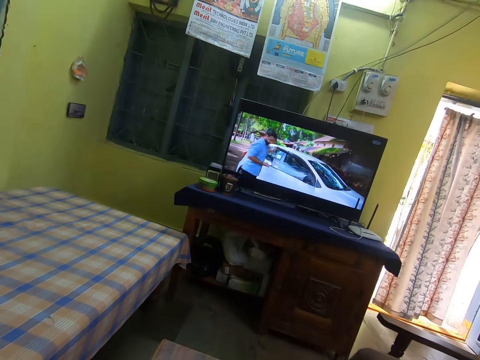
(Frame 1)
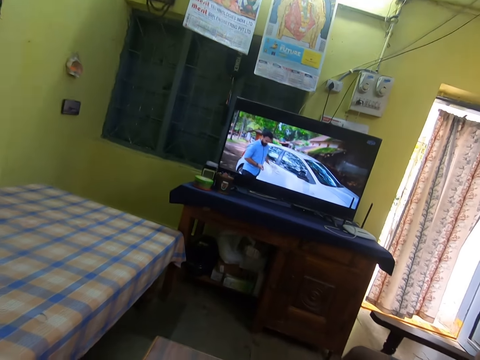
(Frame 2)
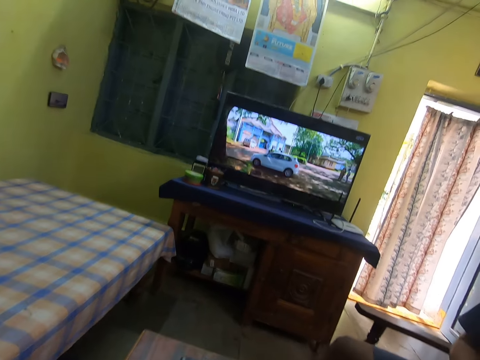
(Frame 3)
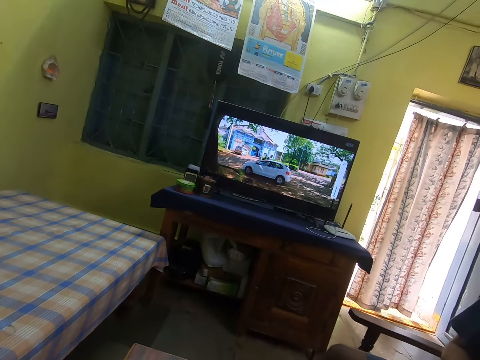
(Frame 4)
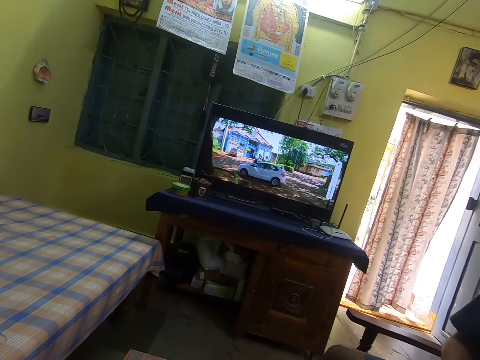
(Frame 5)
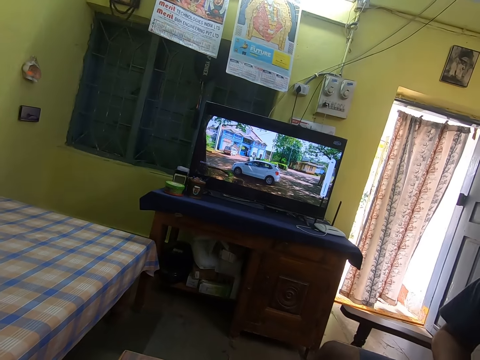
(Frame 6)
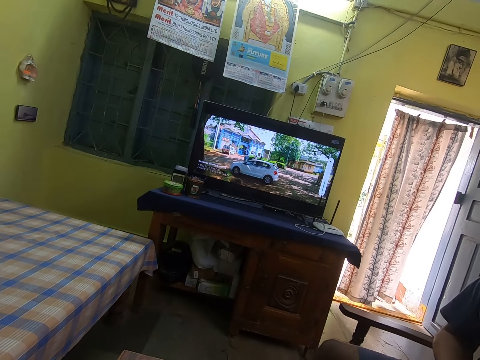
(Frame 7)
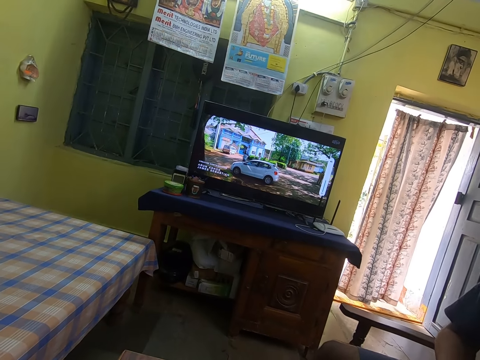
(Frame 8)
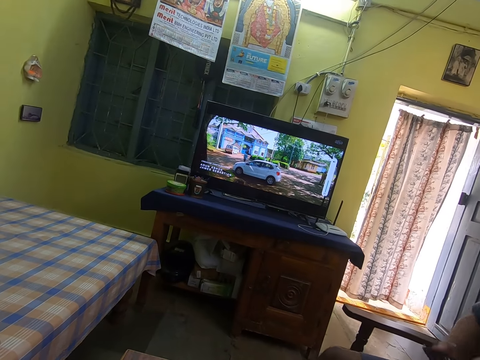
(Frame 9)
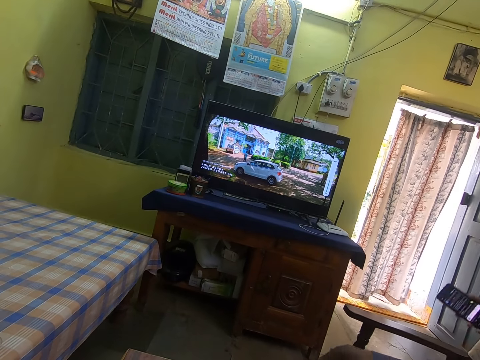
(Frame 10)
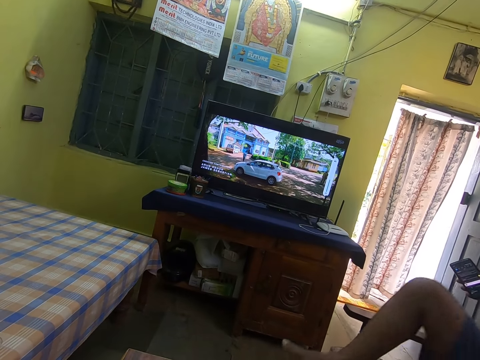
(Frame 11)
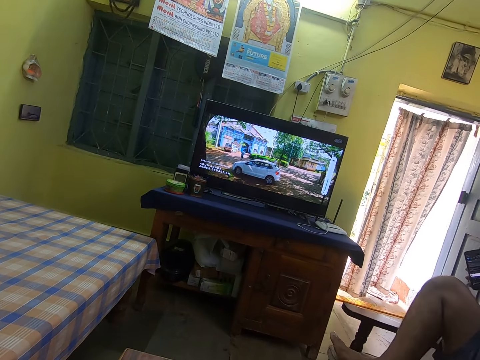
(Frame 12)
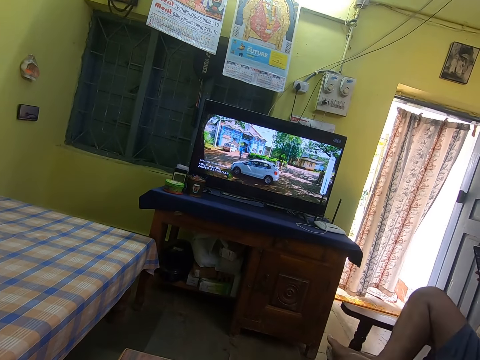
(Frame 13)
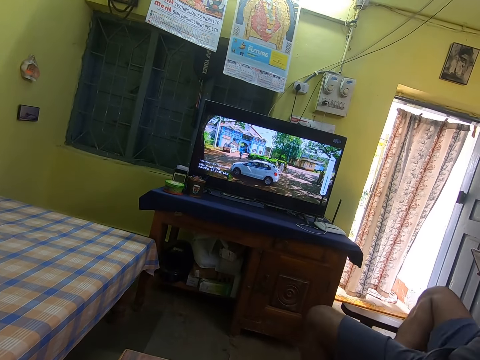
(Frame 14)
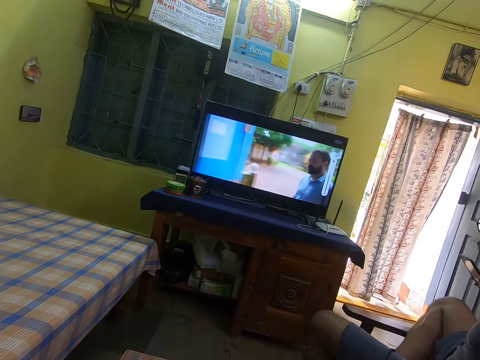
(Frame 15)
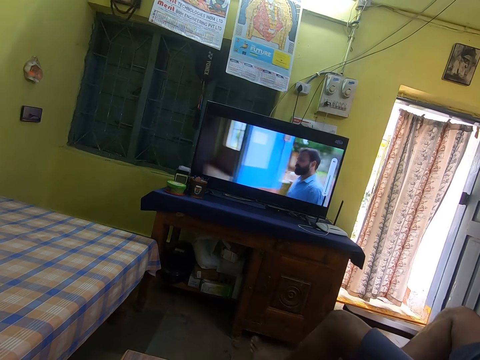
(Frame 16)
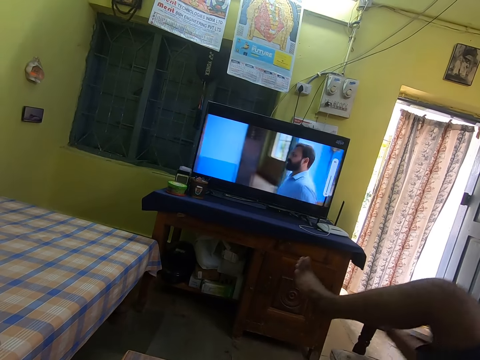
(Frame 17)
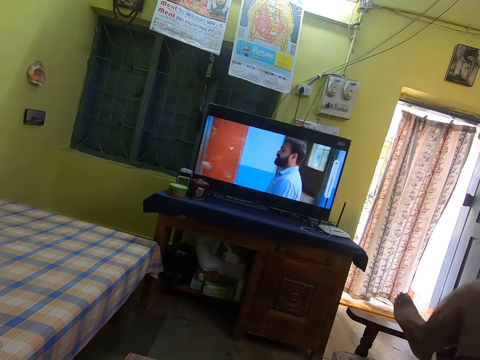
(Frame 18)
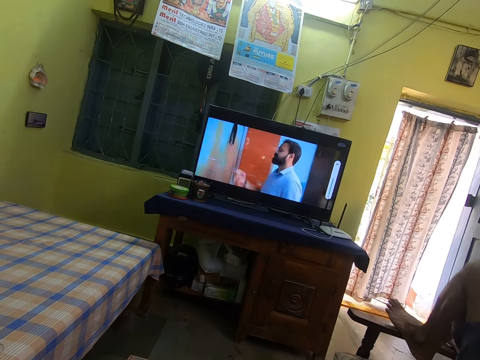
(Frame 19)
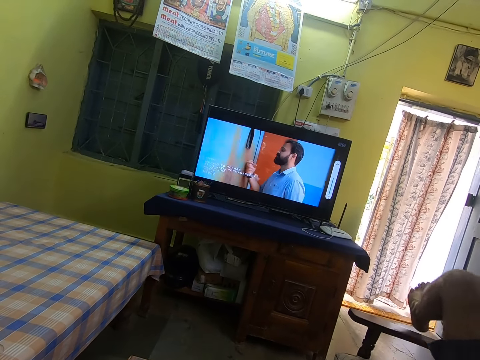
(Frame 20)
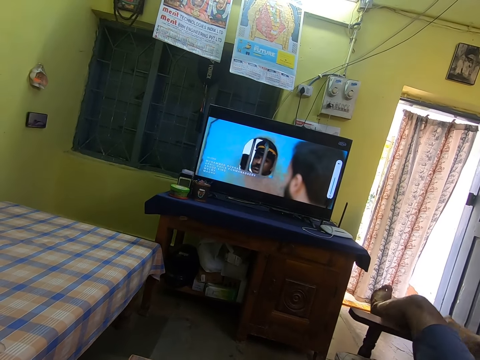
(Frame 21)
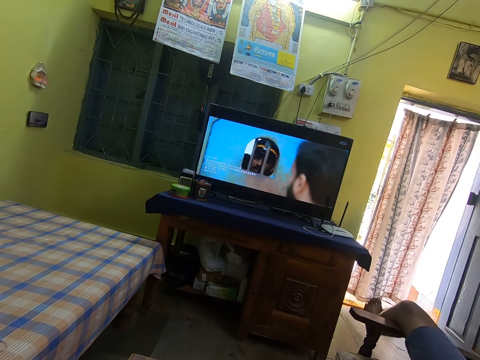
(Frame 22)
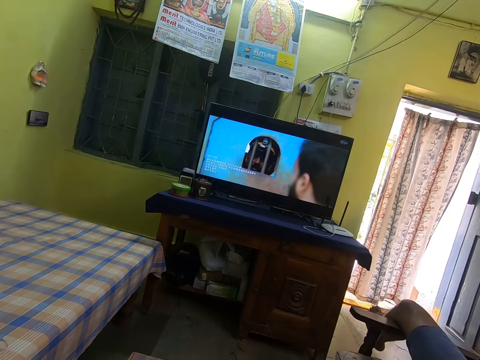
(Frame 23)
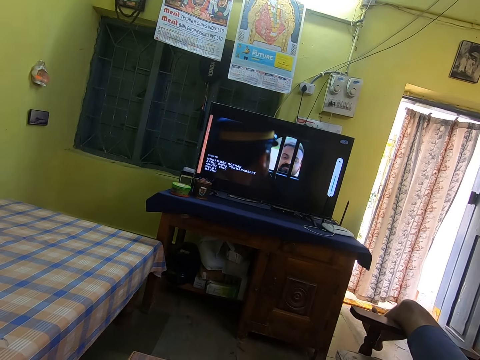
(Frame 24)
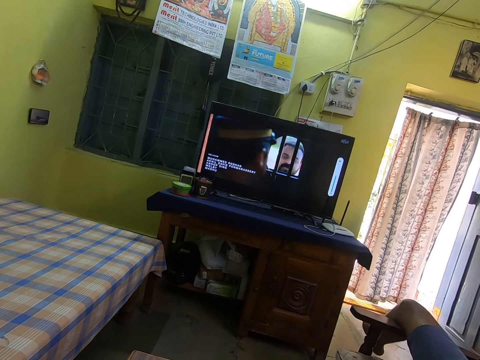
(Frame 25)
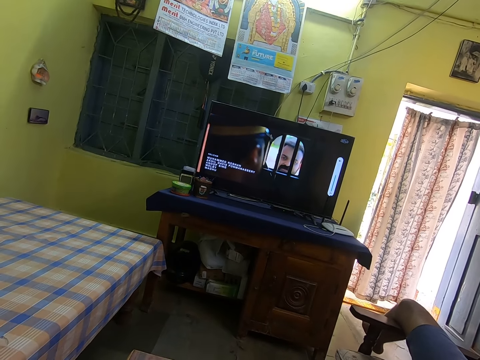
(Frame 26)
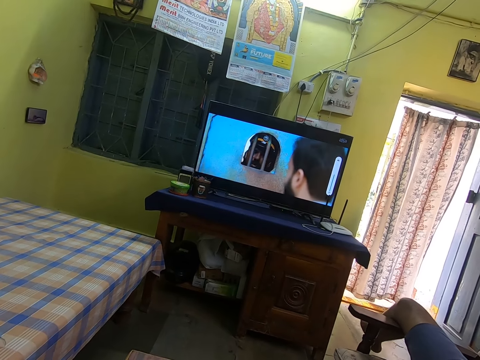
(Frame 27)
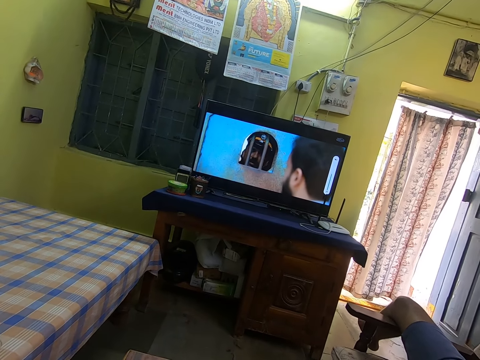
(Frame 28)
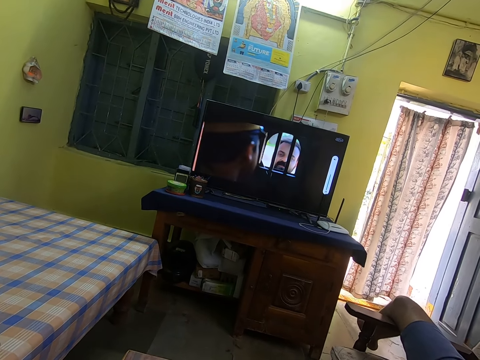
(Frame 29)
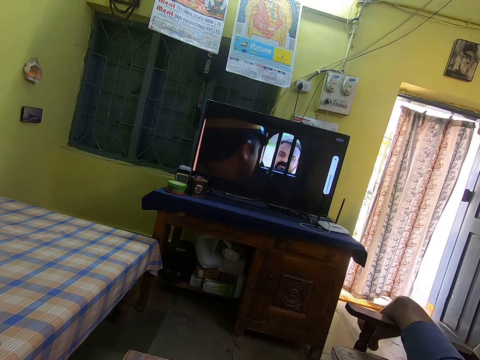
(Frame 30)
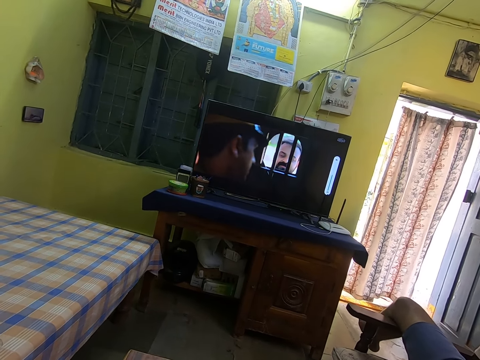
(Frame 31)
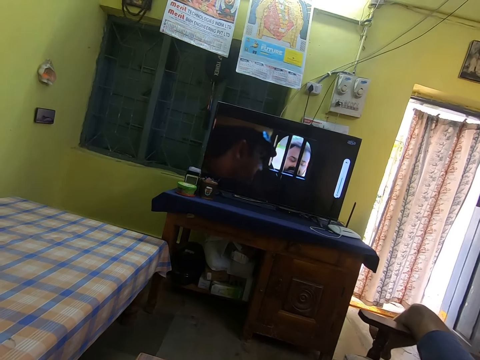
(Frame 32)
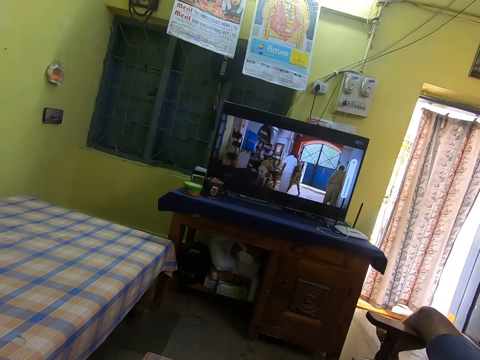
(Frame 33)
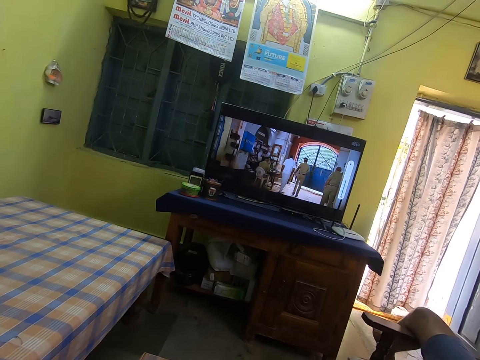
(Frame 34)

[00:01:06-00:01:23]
A man adjusts himself. The camera wearer watches the television. The man operates the phone.

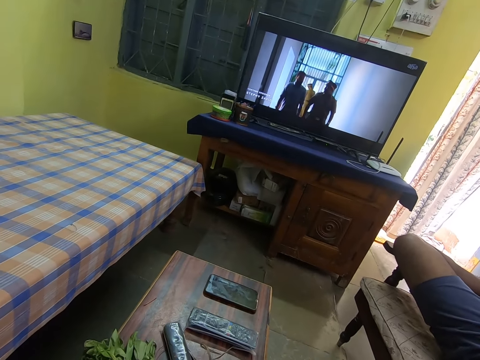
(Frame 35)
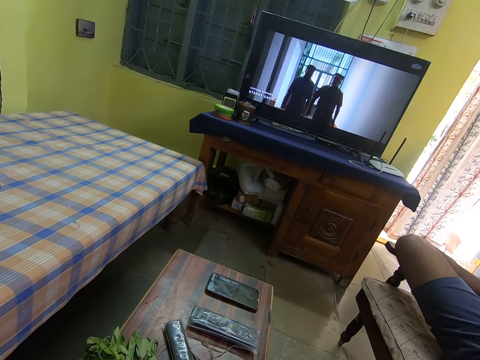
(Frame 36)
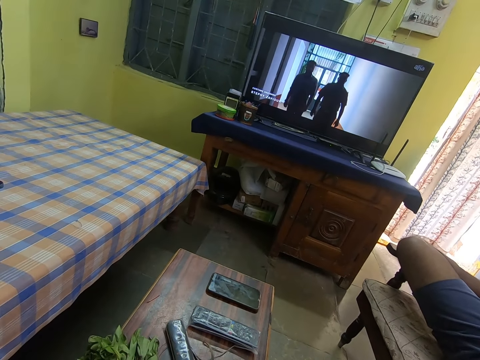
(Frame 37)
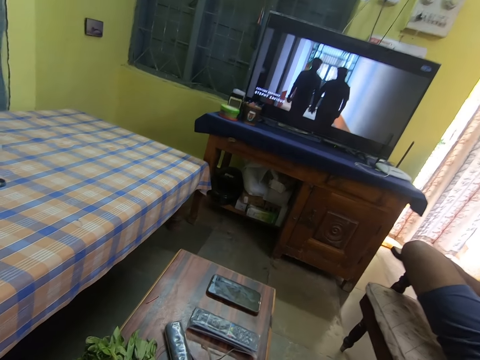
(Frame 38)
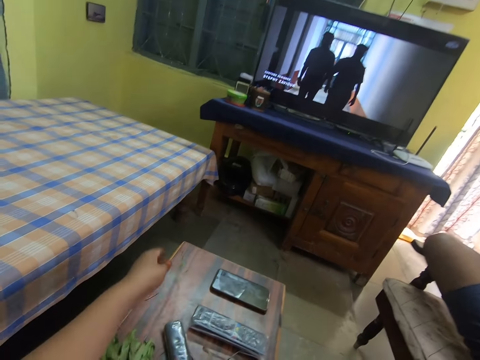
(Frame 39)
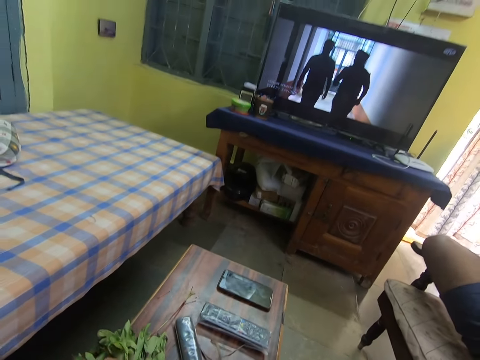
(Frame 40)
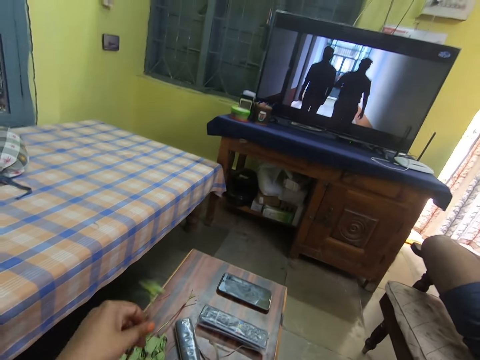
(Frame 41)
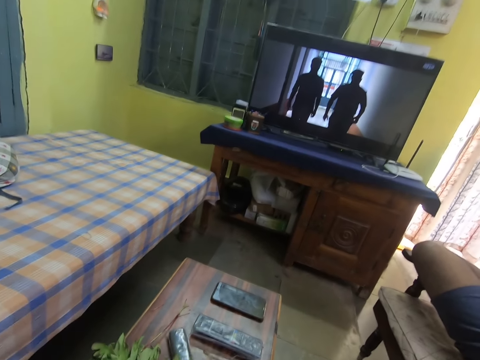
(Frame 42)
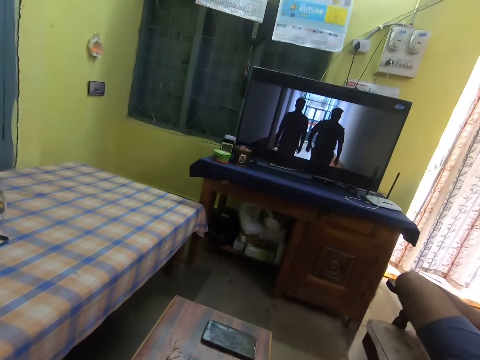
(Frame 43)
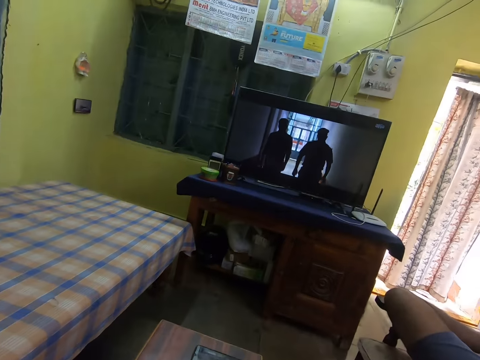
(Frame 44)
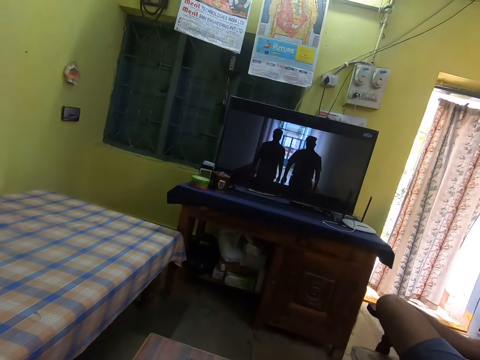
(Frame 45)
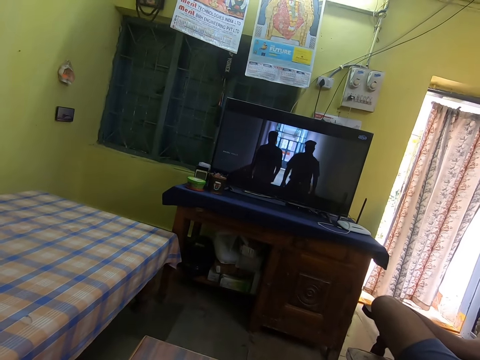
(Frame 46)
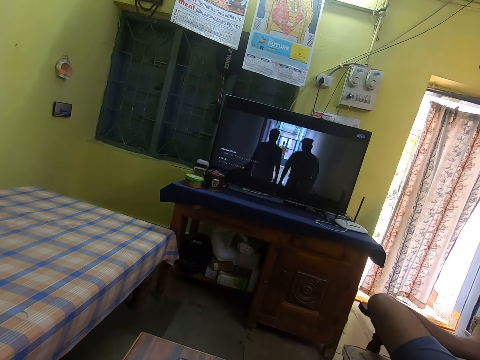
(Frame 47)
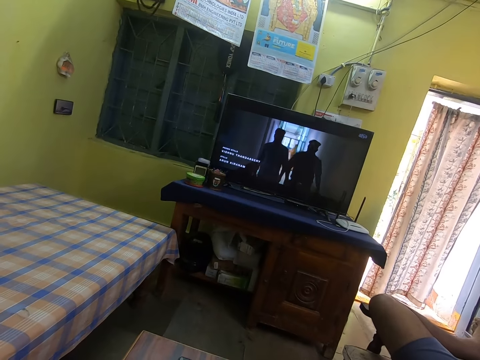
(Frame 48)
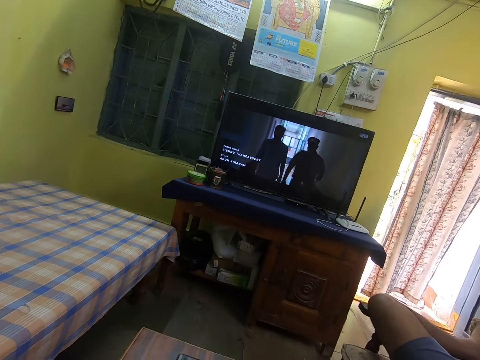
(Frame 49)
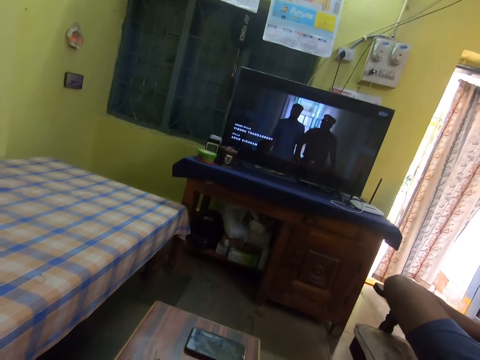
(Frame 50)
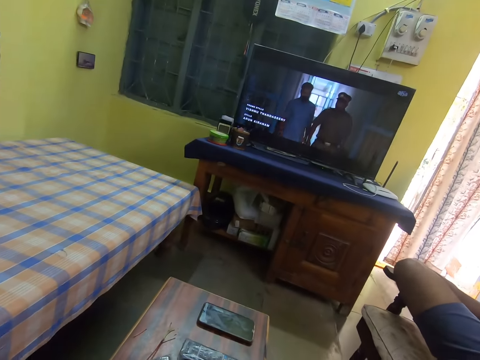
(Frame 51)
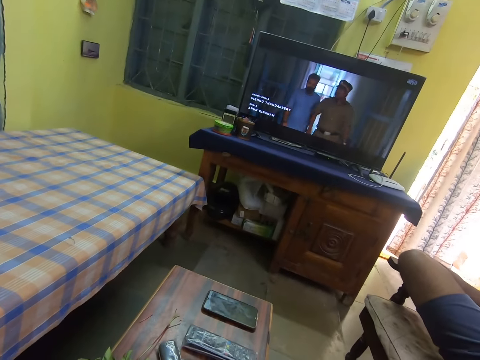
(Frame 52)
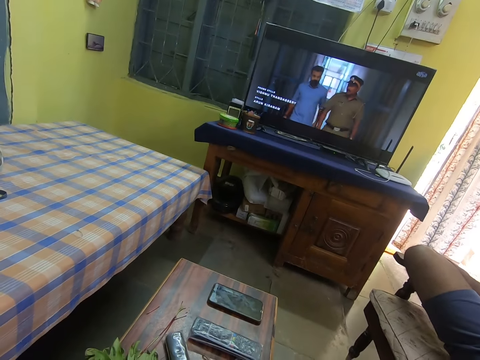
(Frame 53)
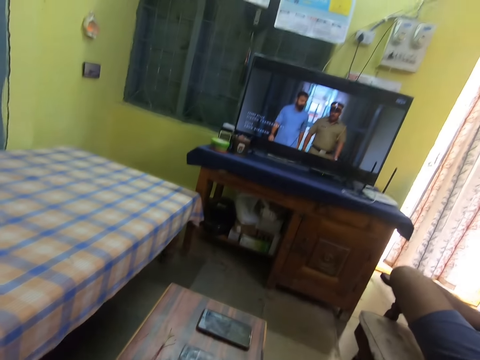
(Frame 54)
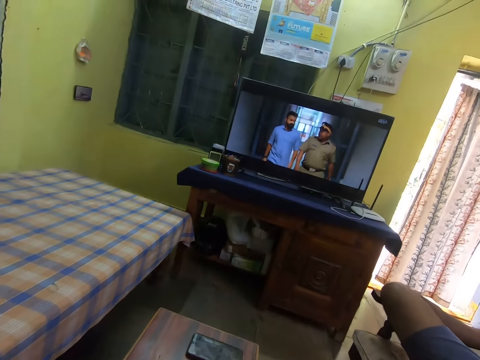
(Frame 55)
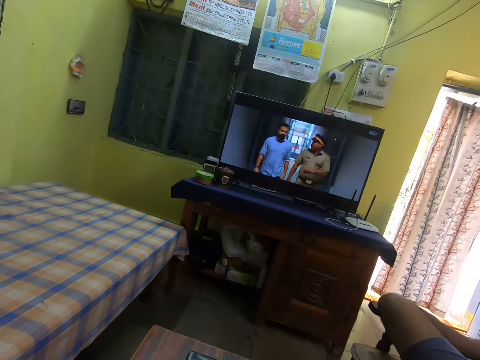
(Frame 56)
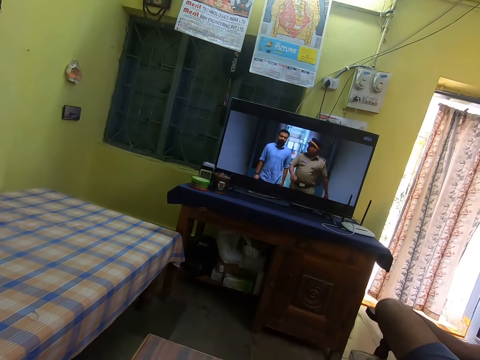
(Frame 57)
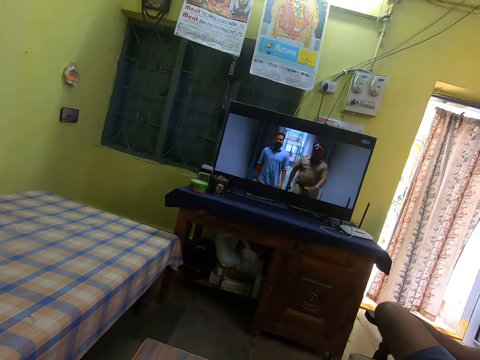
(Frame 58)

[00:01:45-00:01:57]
The camera wearer puts the leaf stalk on the table. They hold a leaf. They watch the television. They pluck the vegetables on the table.
